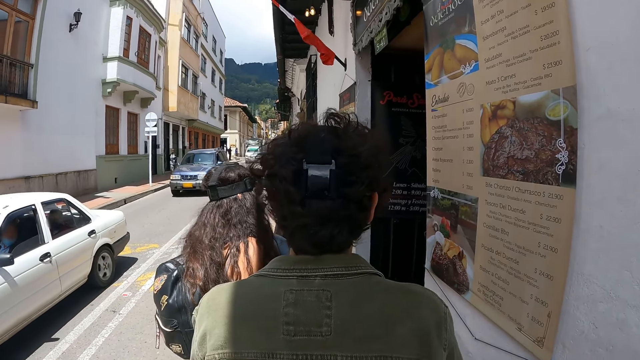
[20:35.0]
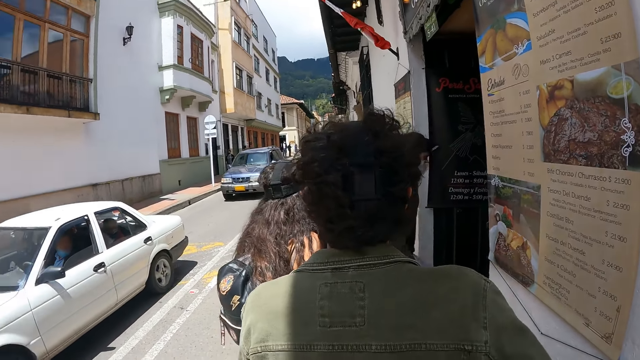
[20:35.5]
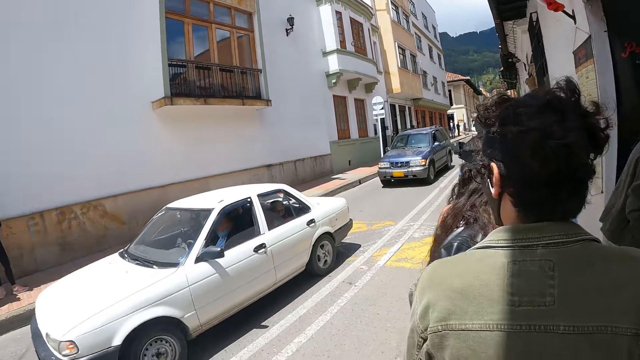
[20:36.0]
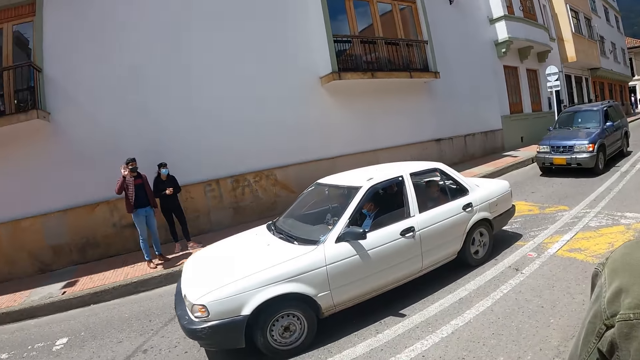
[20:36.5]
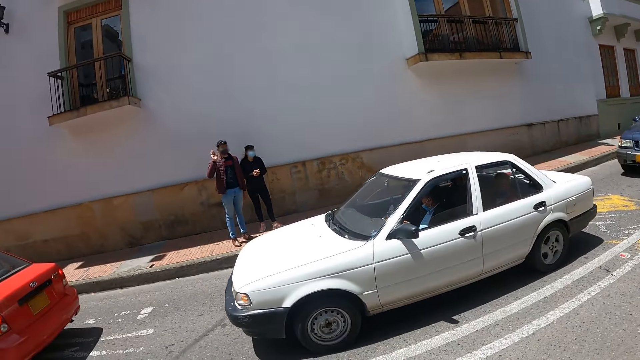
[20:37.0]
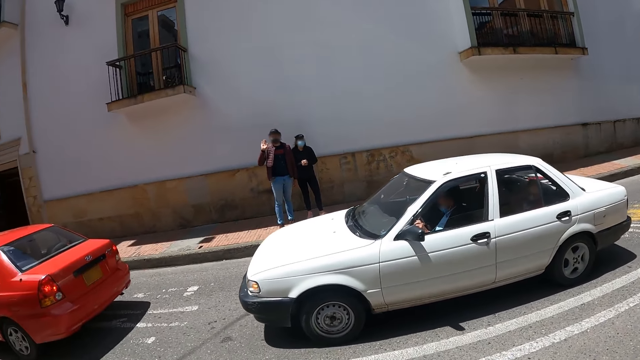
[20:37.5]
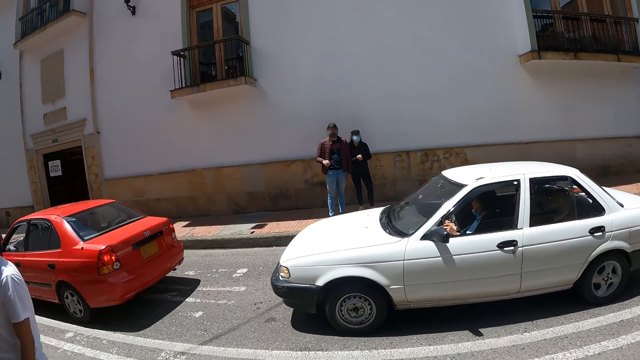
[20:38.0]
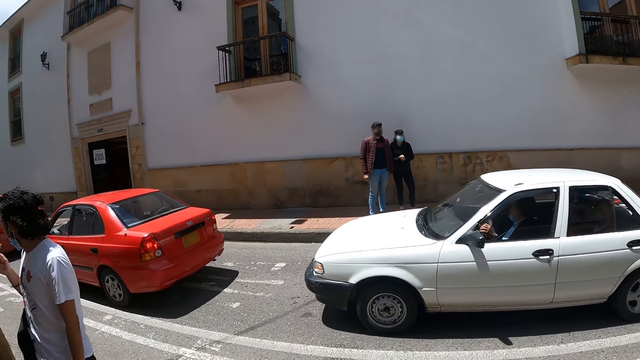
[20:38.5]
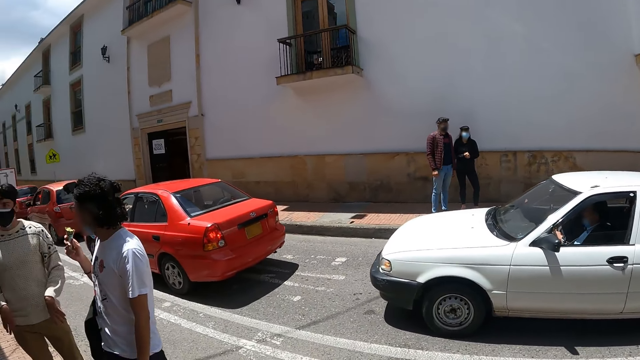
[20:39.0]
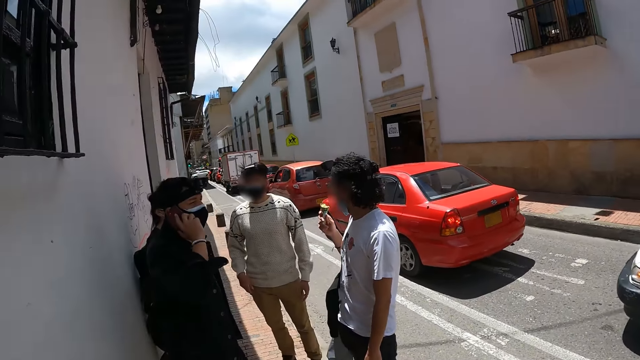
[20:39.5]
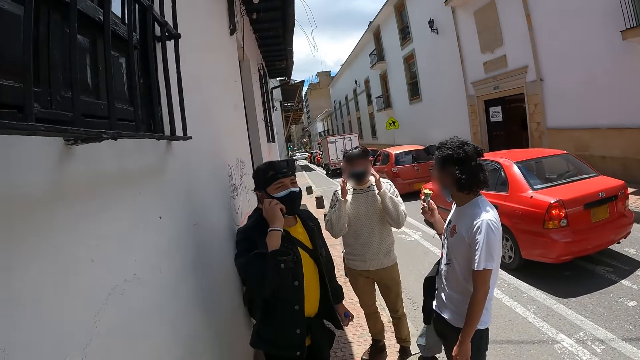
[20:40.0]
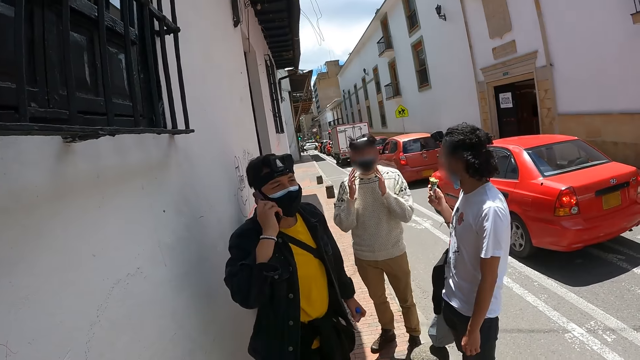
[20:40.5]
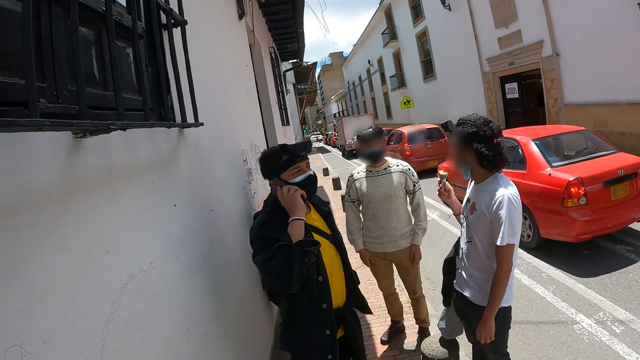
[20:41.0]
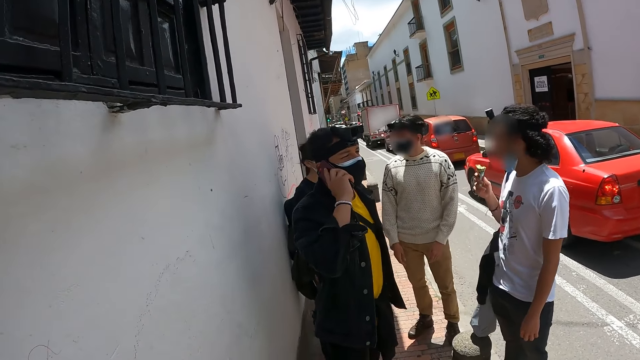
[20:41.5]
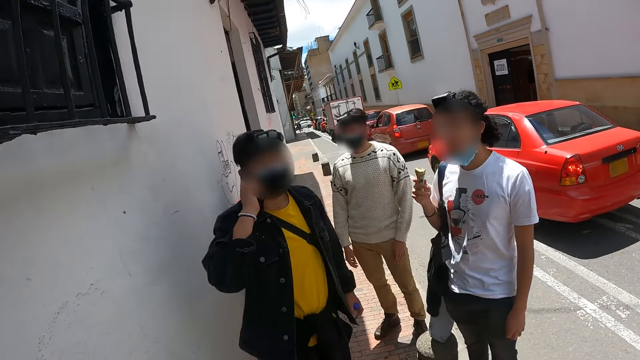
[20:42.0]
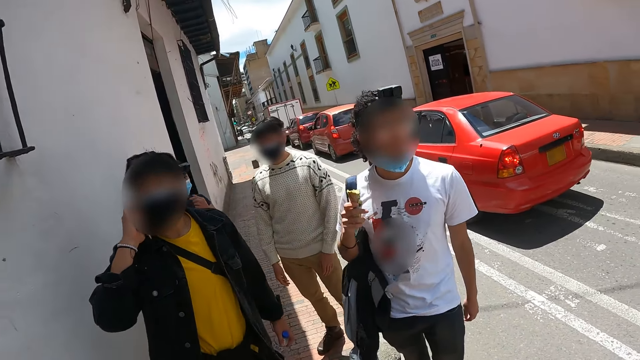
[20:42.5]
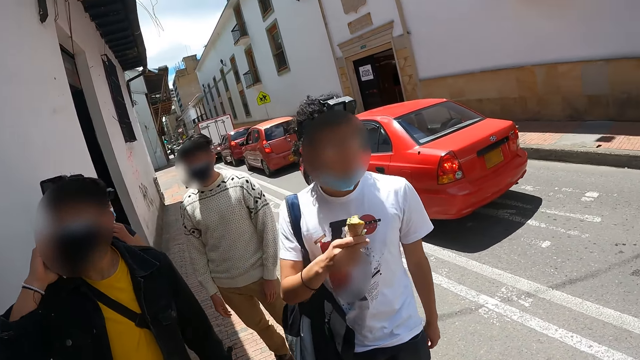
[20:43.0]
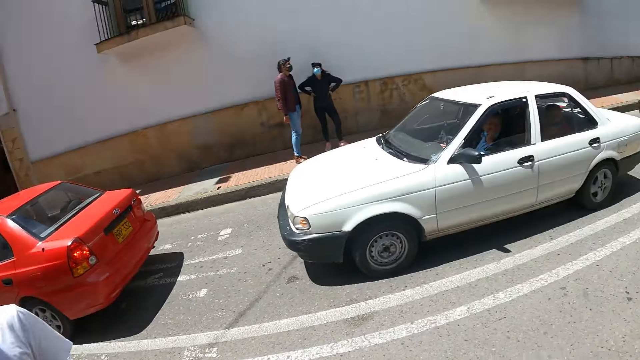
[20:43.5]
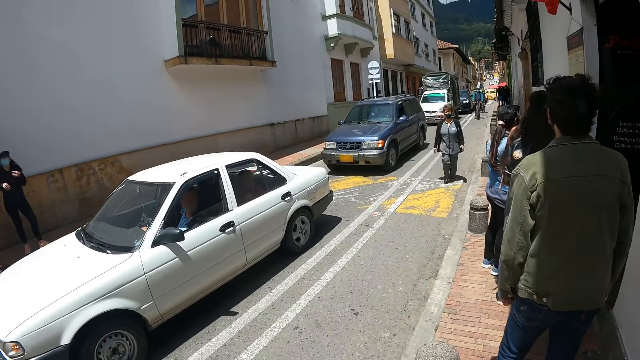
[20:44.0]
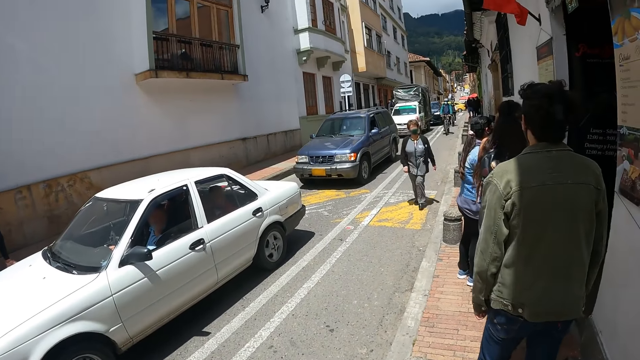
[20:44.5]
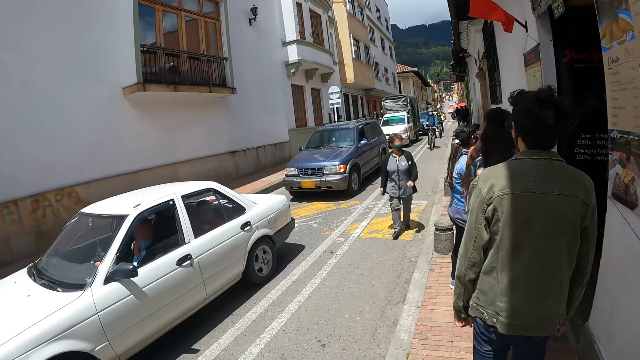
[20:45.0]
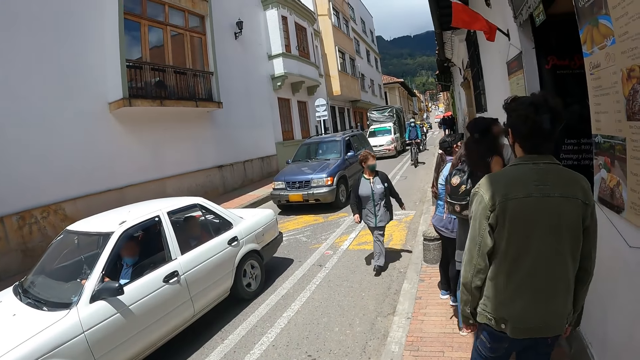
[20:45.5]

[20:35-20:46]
The camera wearer looks around the road. A man moves hands. The camera wearer looks at the road.

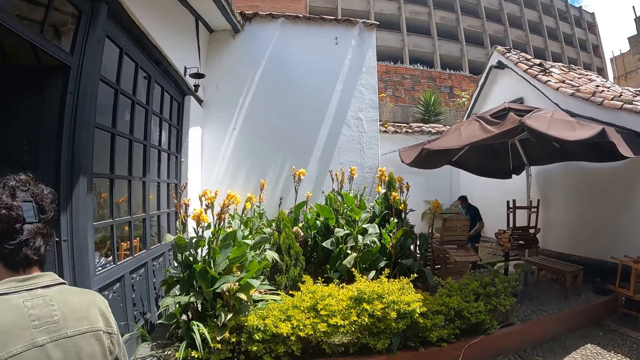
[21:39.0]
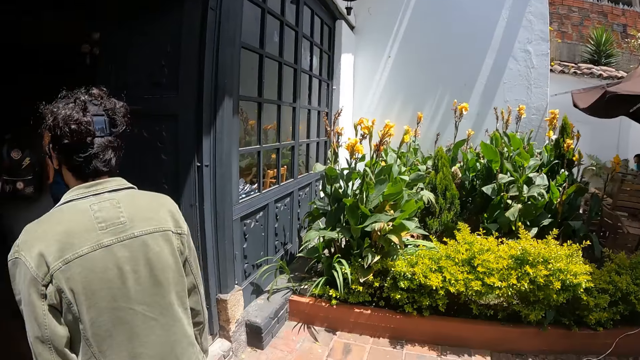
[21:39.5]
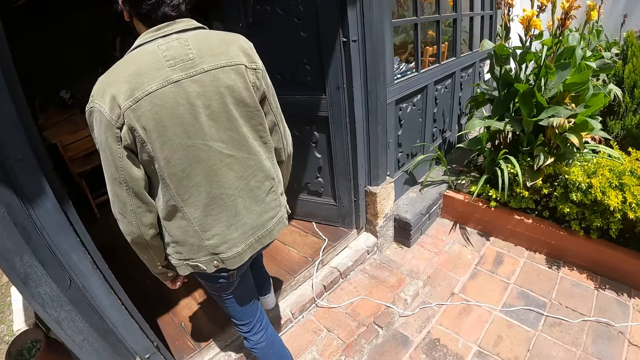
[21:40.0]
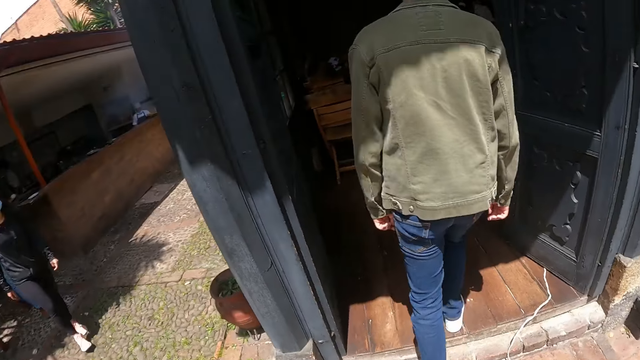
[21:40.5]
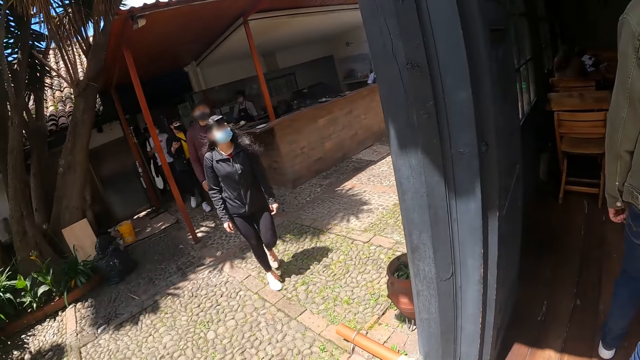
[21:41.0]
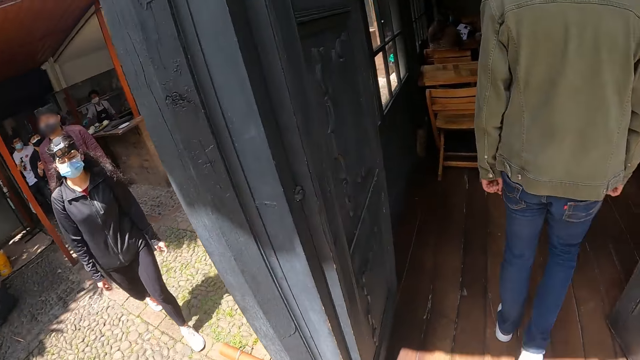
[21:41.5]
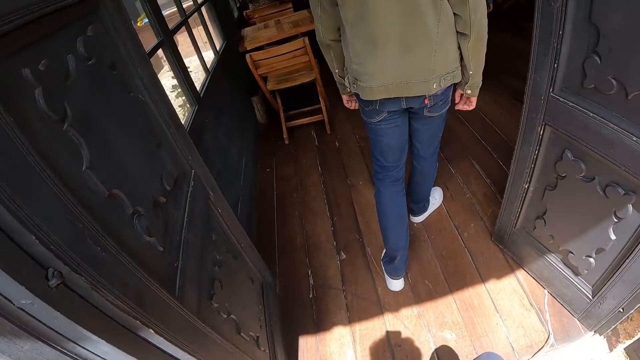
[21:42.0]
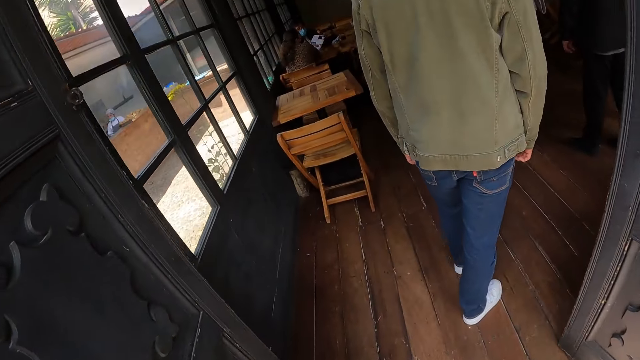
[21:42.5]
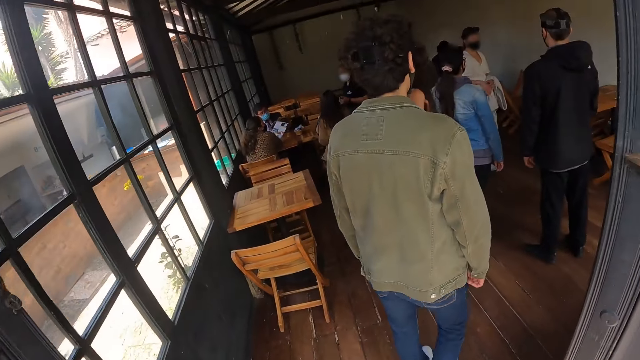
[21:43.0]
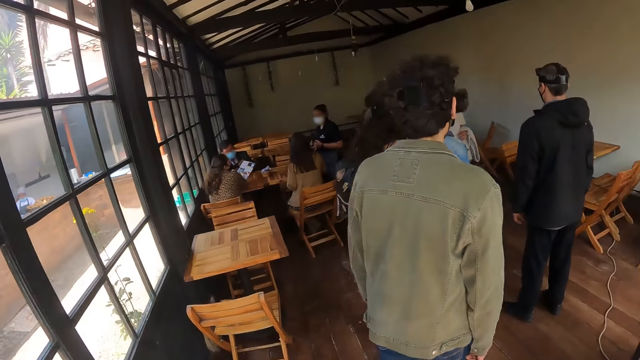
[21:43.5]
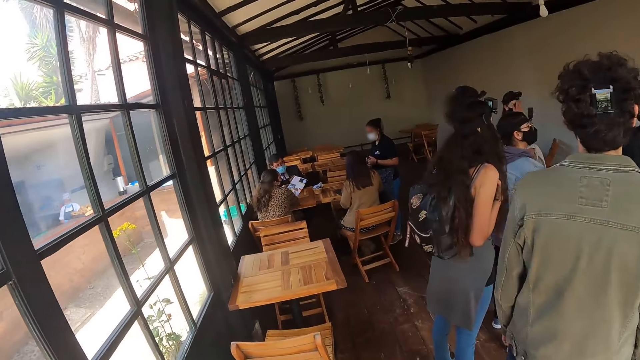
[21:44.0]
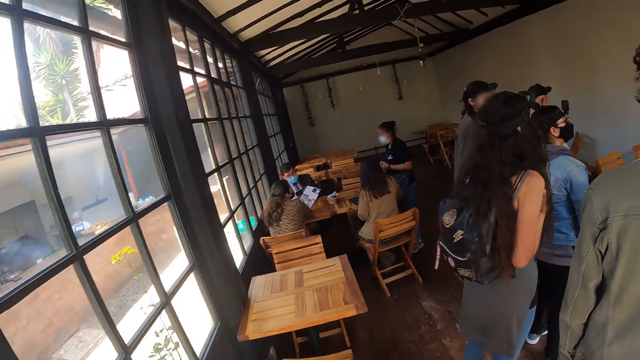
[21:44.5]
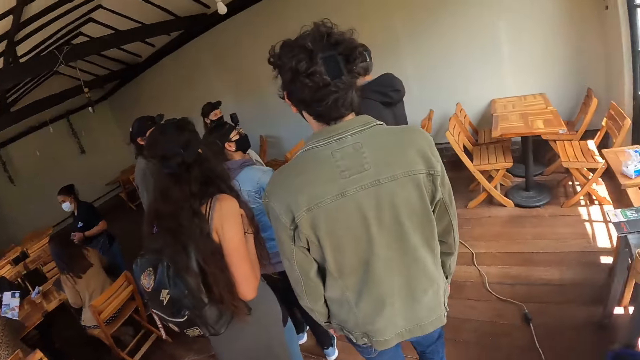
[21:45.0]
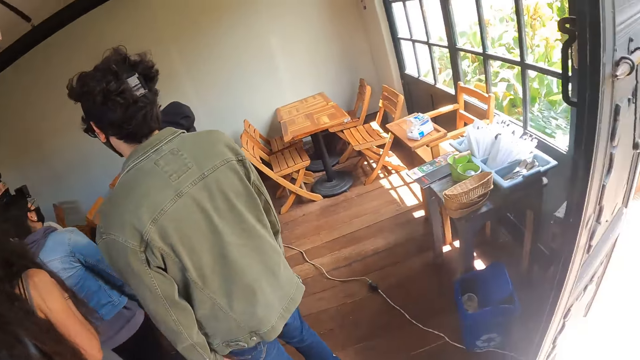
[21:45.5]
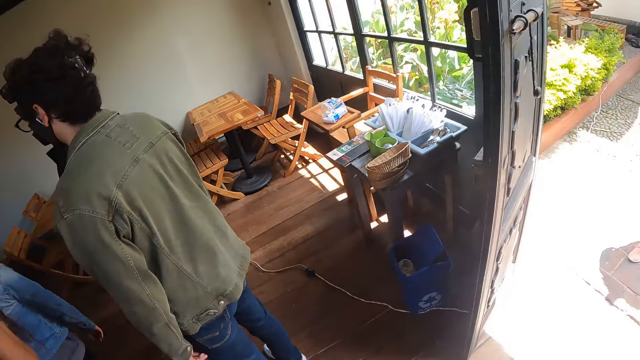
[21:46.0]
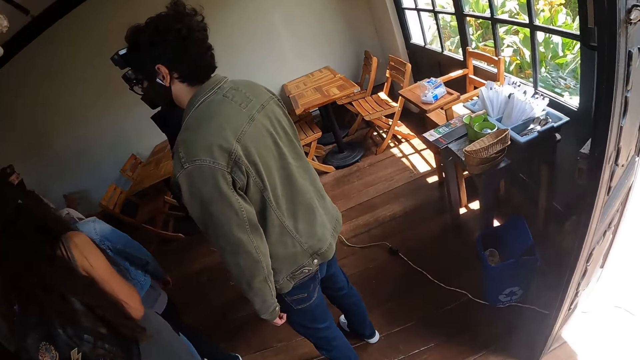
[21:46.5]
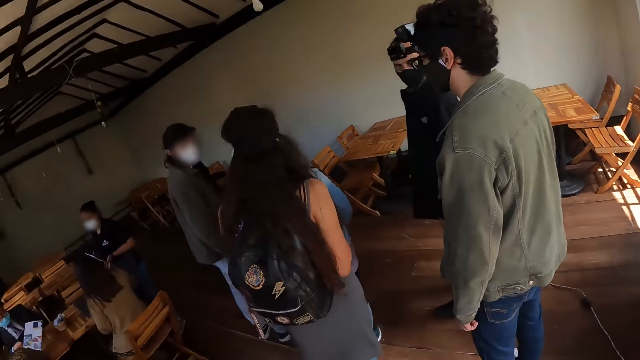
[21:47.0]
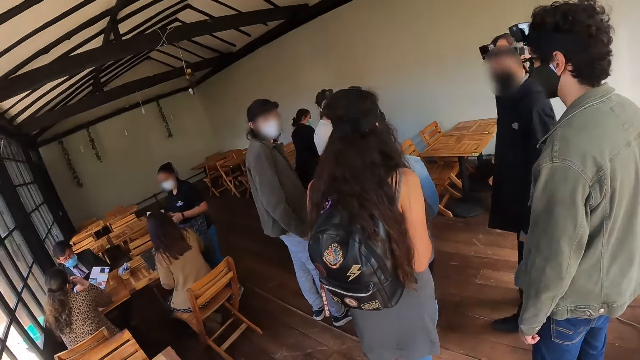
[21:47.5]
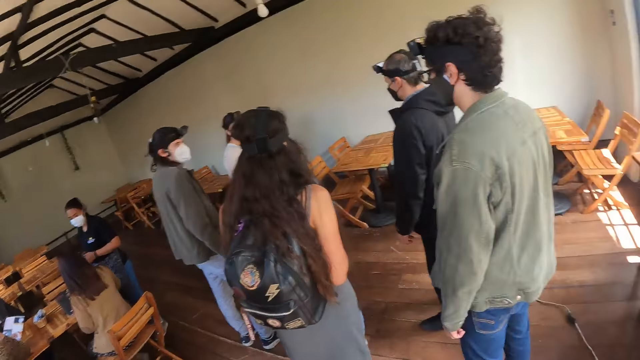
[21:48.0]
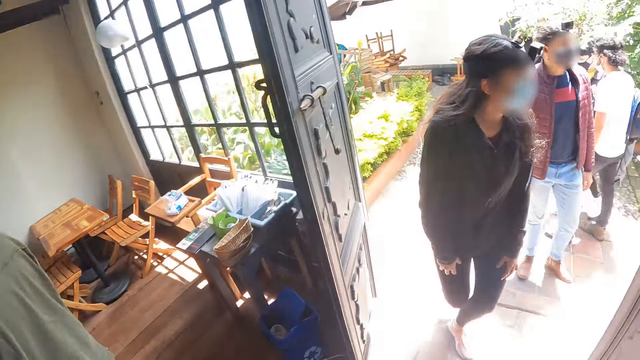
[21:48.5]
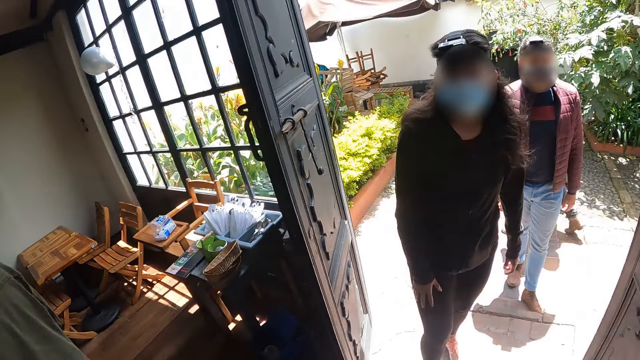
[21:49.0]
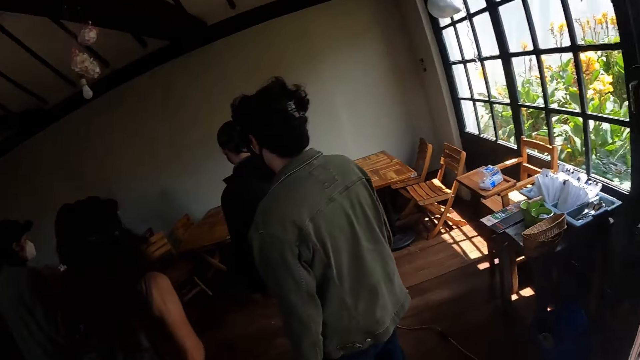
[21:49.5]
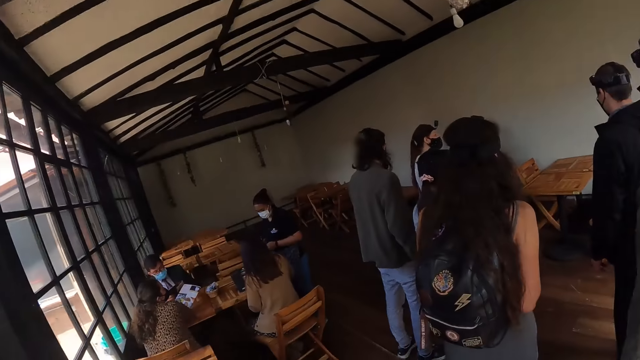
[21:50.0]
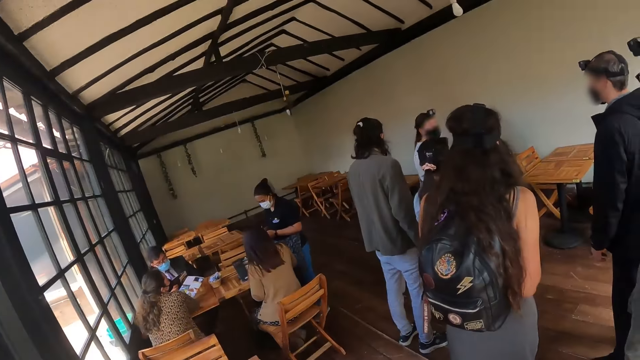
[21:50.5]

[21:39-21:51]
The camera wearer walks into a hotel room. They look around the hotel room. They stand behind a person. They look at a woman.
